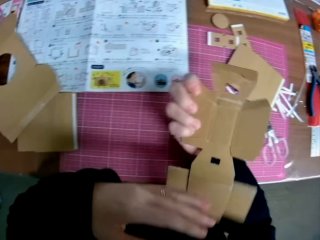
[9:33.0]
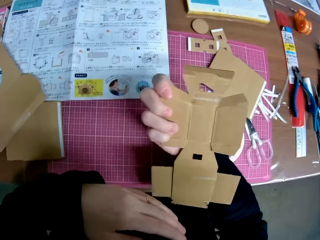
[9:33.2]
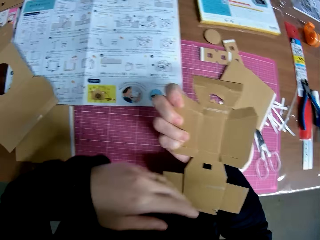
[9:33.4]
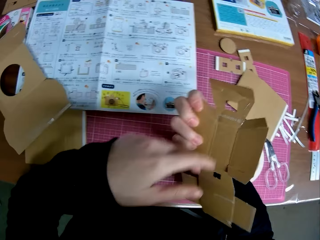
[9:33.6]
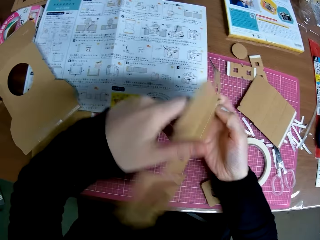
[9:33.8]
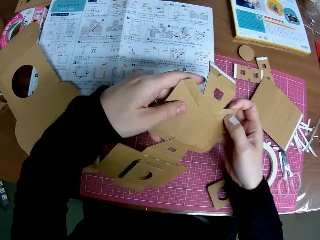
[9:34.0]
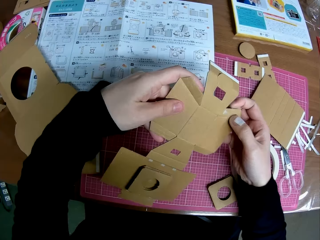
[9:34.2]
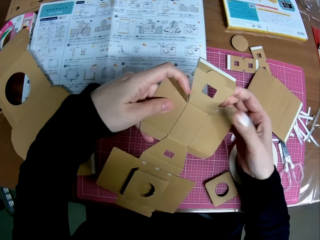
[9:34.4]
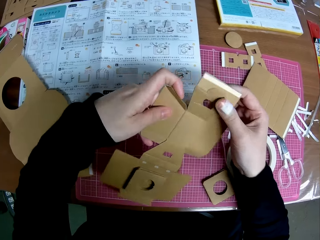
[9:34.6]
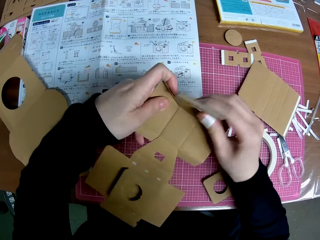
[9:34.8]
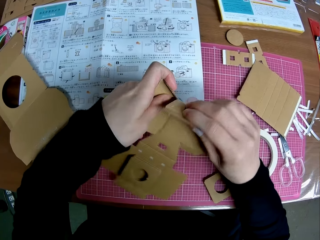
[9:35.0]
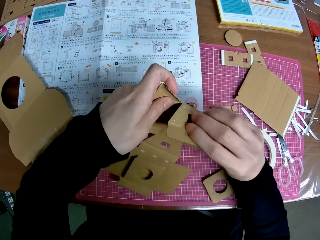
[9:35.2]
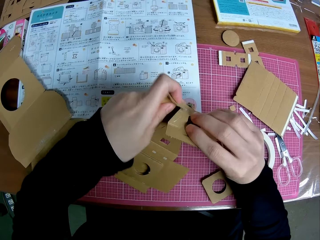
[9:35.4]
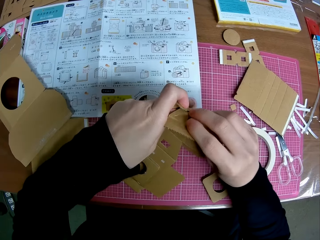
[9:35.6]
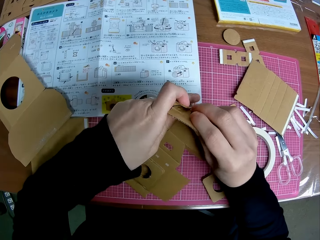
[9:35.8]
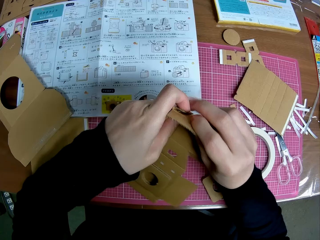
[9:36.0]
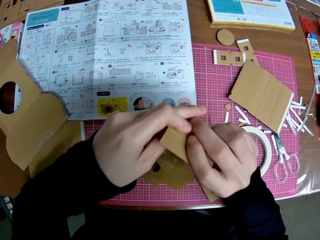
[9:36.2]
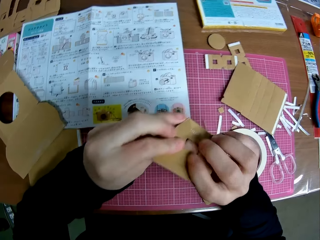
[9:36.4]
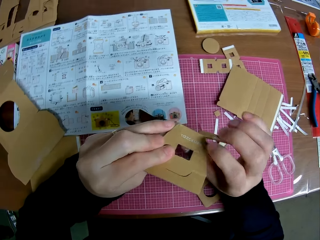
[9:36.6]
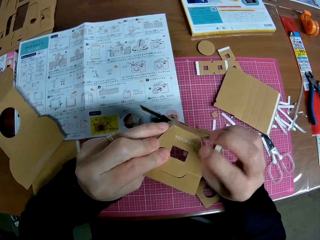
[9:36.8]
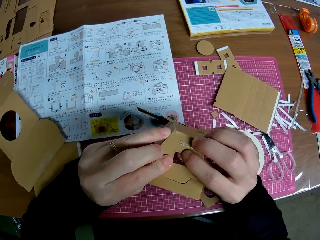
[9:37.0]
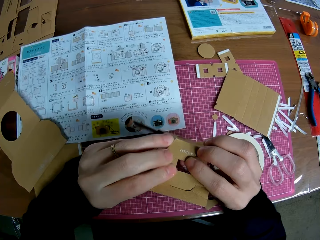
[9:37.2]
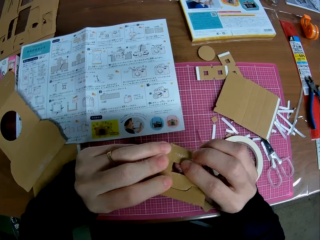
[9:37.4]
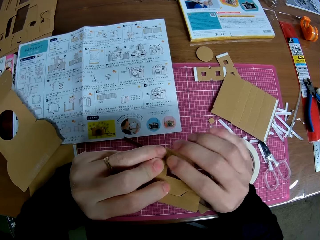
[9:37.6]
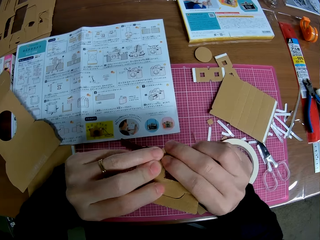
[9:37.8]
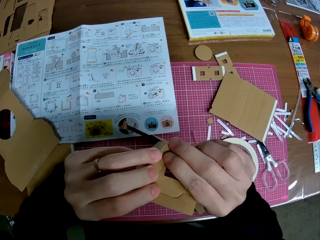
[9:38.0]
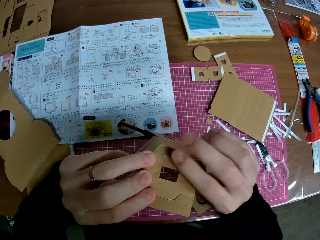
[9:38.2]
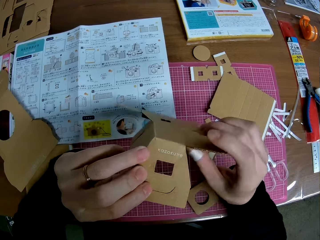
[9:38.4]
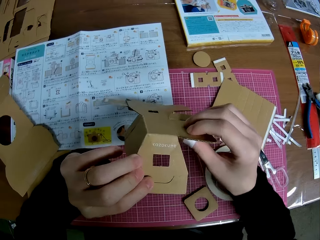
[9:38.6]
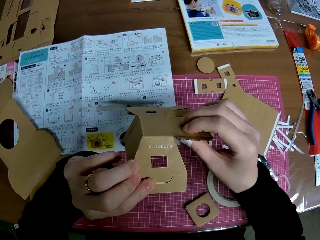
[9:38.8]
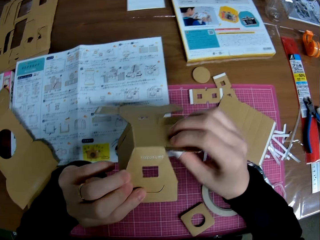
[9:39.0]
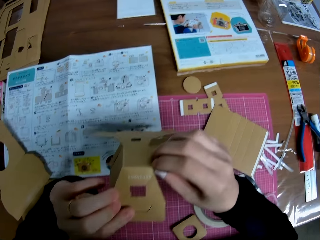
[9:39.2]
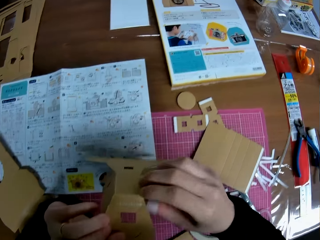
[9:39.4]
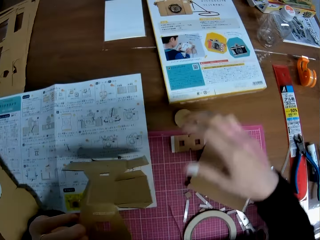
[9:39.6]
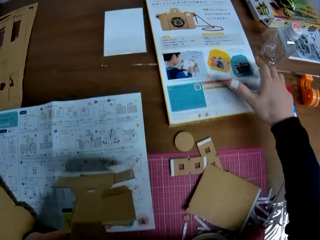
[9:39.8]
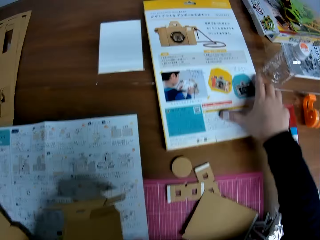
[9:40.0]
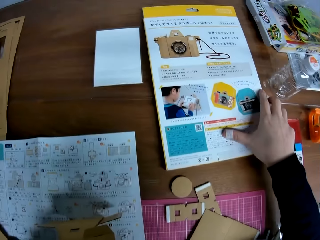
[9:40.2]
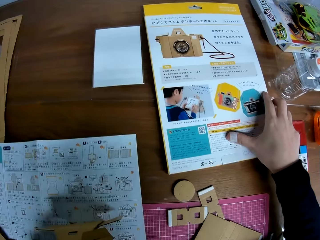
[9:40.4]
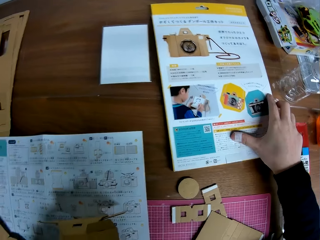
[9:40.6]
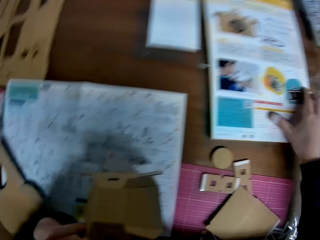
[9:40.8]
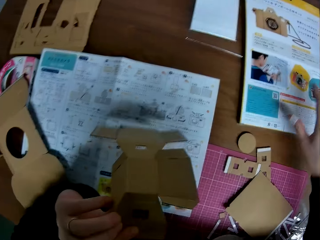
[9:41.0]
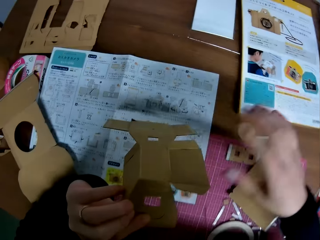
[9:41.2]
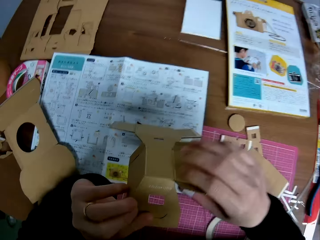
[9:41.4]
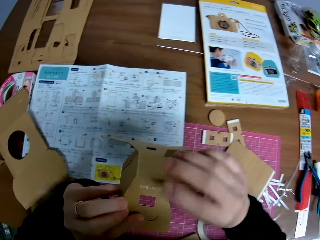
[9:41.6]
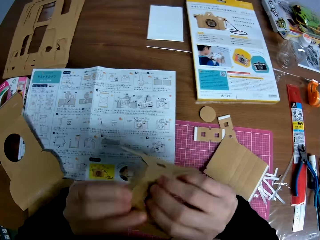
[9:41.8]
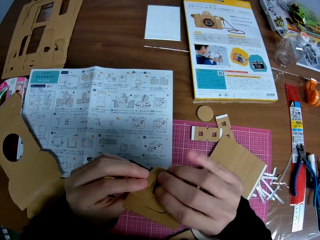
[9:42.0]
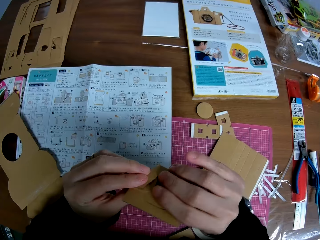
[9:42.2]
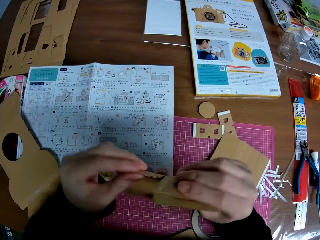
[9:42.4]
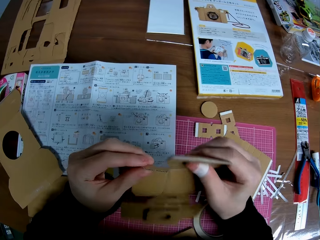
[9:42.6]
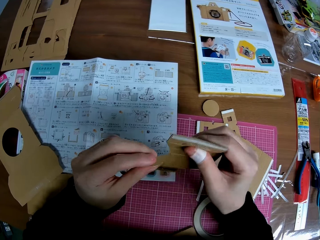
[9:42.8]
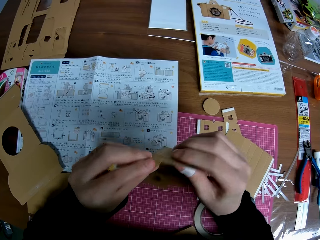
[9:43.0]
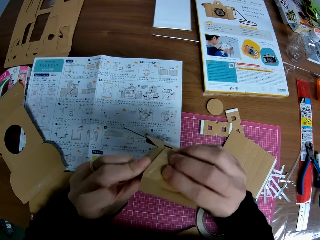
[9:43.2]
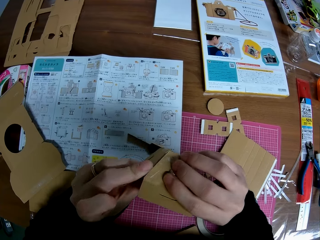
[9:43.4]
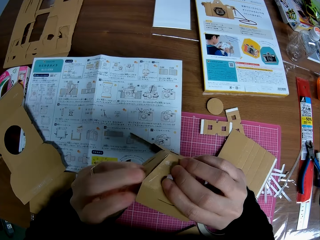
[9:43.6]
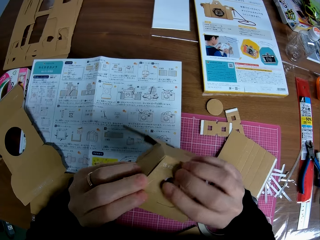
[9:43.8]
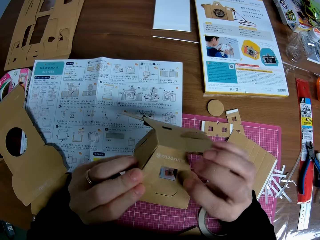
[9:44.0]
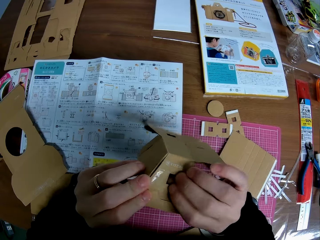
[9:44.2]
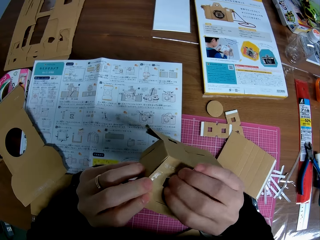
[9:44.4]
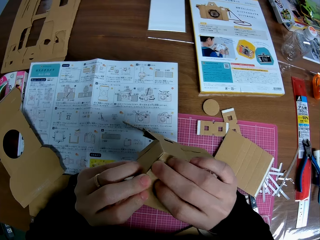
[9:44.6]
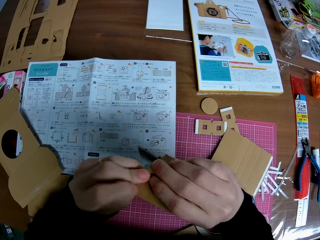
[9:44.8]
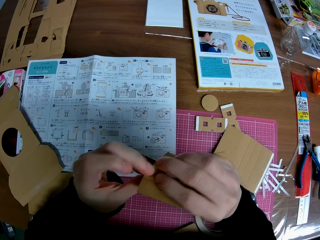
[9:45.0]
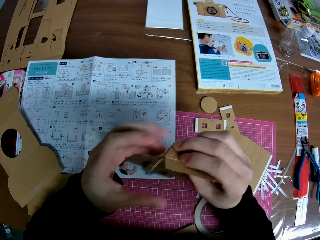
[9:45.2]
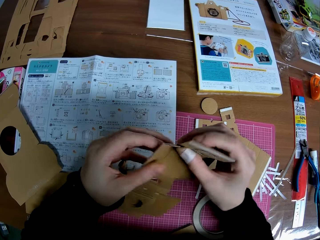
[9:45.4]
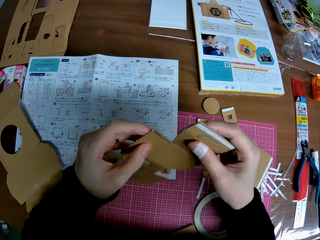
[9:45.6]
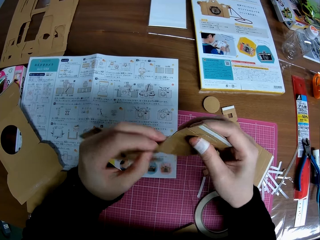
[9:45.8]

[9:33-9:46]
The camera wearer turns the cardboard box. He holds a piece of cardboard box. He places his right hand on a book on the table. He holds the paper on the table with his right hand. He removes his right hand from the book on the table. He handles the piece of paper mechanical model with both hands.

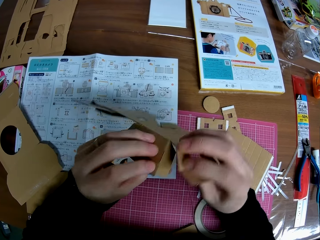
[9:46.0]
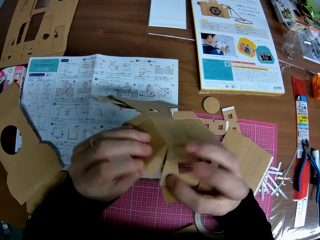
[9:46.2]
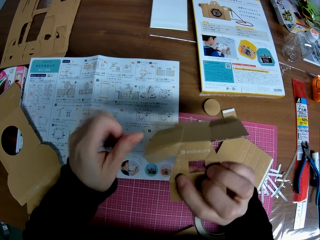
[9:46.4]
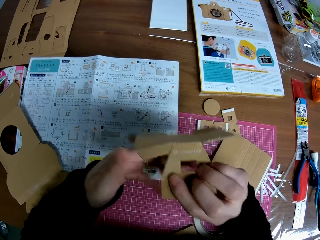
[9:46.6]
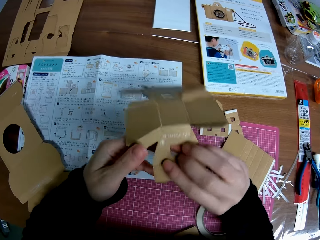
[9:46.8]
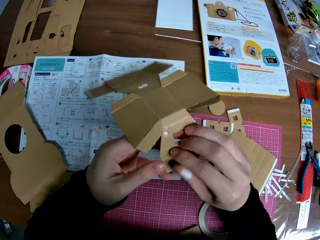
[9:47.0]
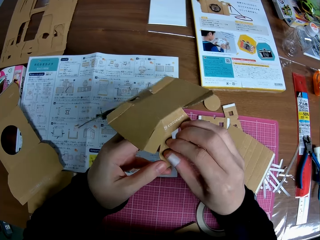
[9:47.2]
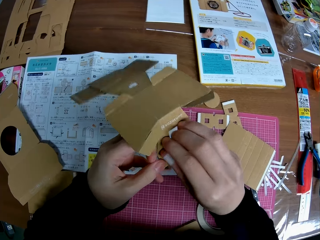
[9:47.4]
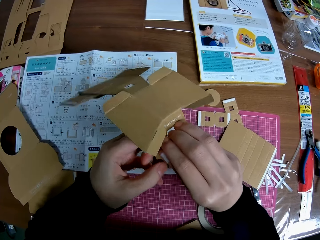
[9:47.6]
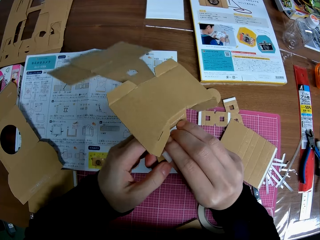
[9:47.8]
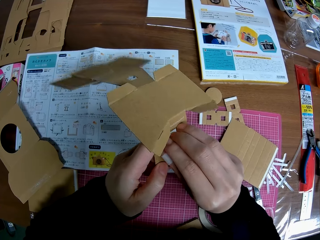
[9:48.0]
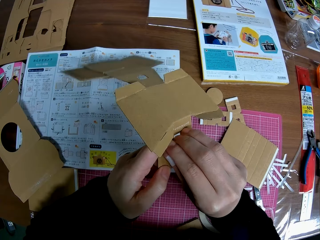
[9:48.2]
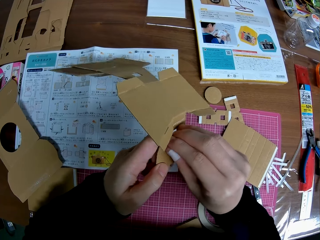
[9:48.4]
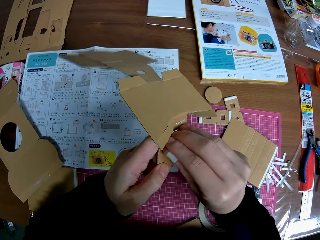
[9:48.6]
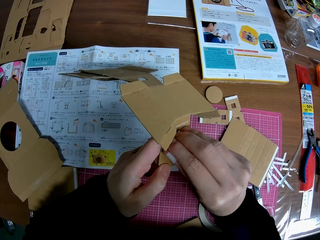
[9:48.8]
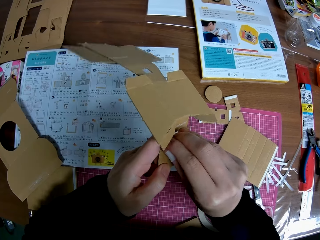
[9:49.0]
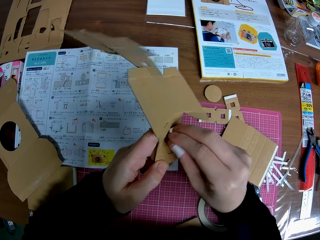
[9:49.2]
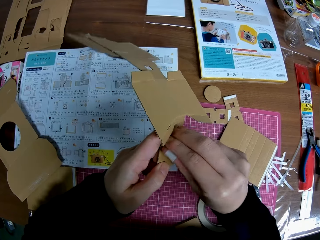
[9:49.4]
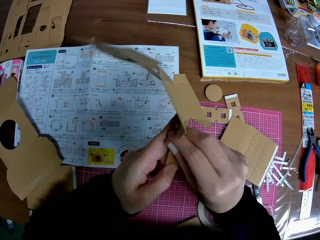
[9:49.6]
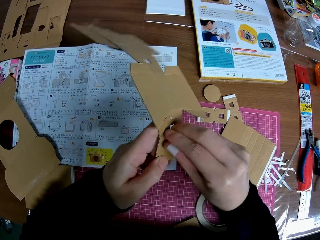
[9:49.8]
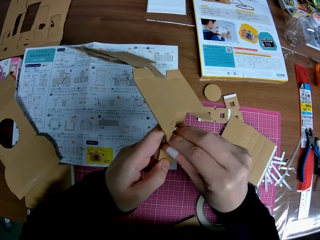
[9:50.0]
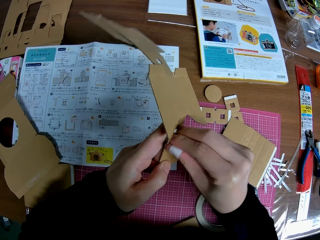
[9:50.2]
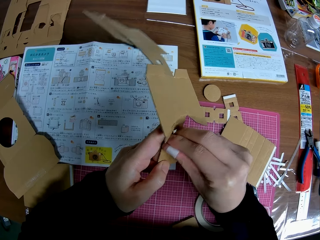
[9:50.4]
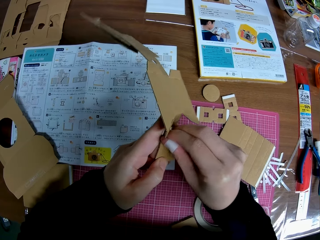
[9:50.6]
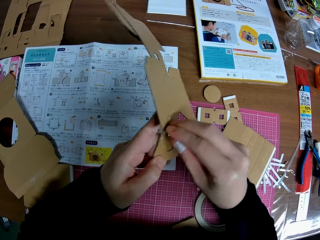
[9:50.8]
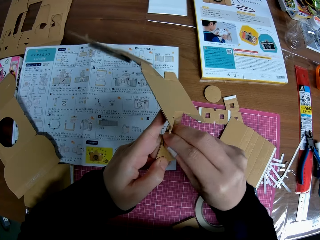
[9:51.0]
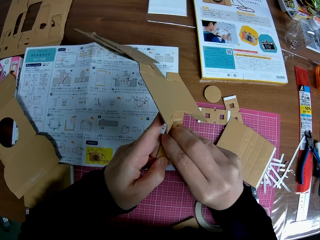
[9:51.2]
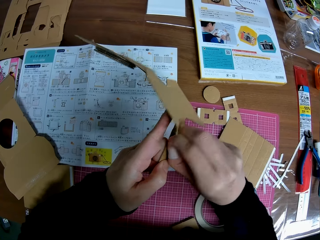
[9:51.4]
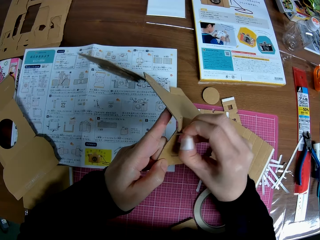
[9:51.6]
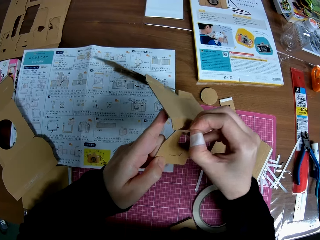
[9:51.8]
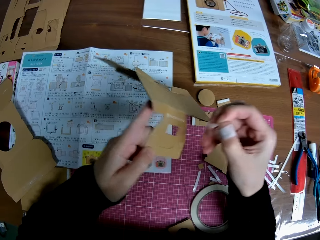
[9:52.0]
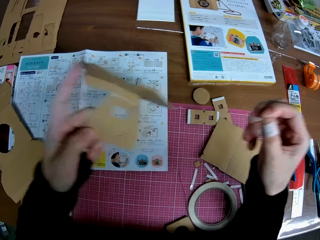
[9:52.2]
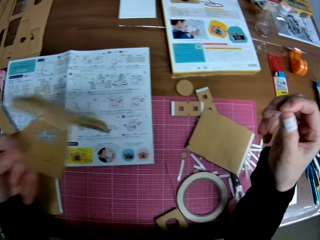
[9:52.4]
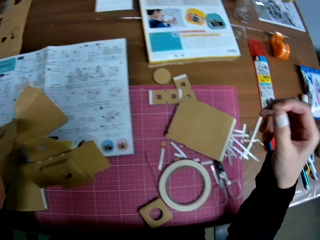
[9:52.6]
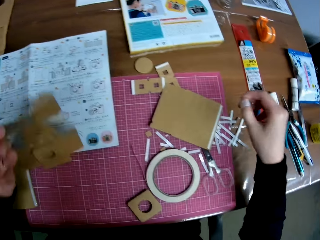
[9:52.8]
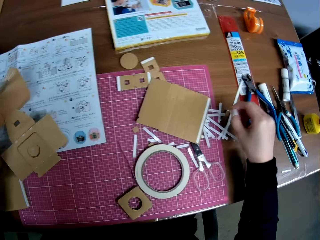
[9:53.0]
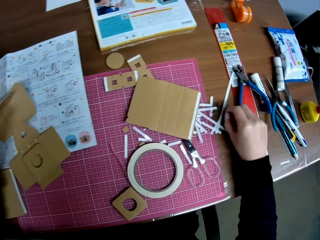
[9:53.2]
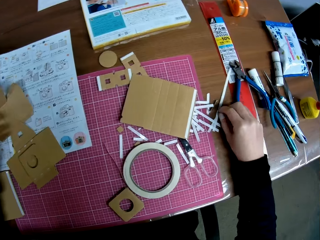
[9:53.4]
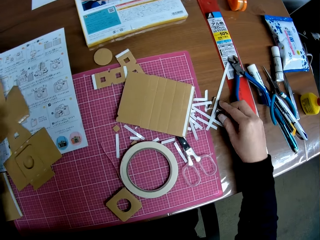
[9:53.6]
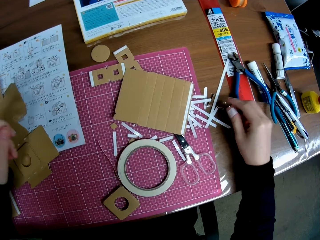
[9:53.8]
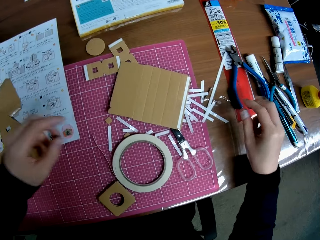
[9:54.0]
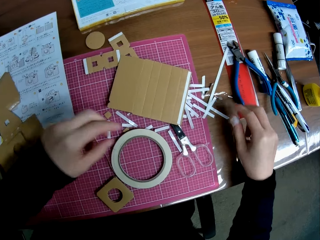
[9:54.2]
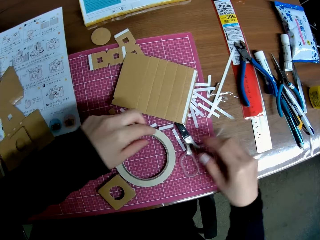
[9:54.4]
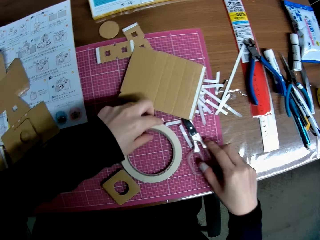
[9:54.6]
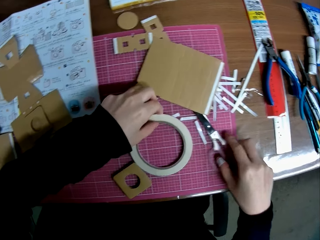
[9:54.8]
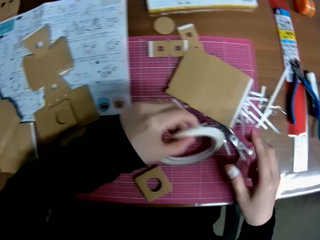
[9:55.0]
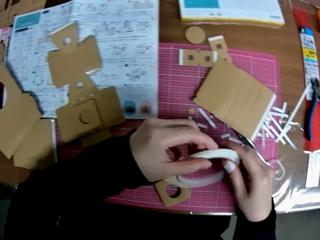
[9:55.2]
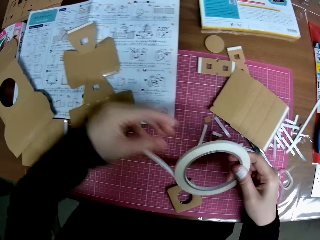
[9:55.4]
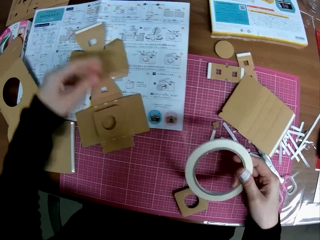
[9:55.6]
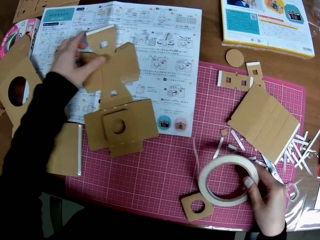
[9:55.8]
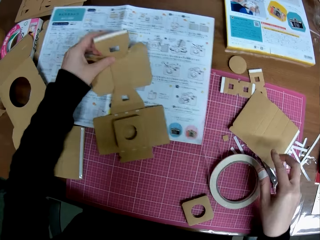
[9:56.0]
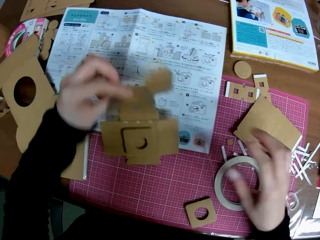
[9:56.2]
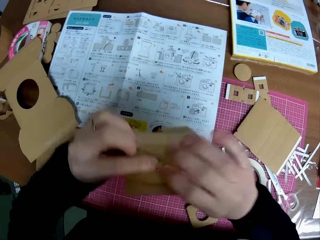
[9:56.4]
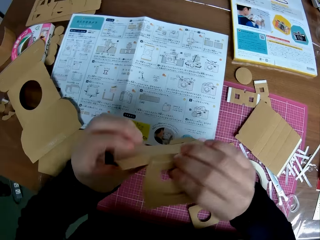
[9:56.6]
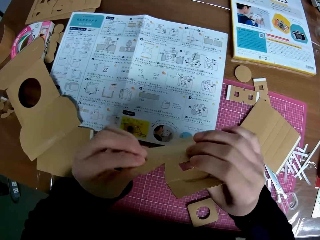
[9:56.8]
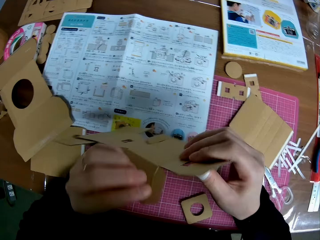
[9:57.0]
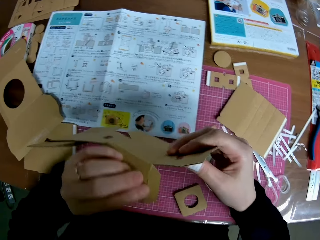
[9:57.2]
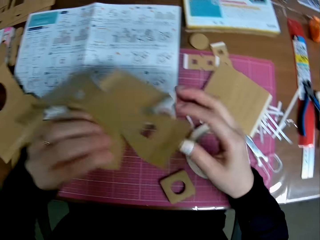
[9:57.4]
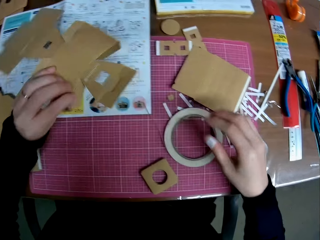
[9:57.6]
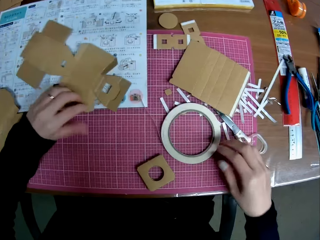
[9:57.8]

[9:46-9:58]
The camera wearer removes a paper tape from the piece of paper mechanical model with his right hand. He drops the piece of paper mechanical model on the table with his left hand. He drops the paper tape on the table with his right hand. He picks up a paper tape from the table with his left hand. He passes the paper tape from his left hand to his right hand. He picks up a piece of paper mechanical model from the table with his left hand. He handles the piece of paper mechanical model with both hands. He drops the piece of paper mechanical model on the table with his left hand.
